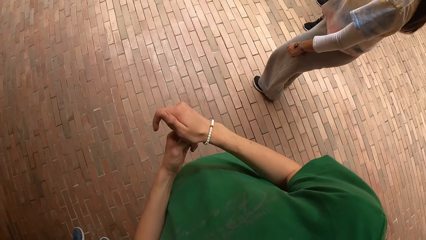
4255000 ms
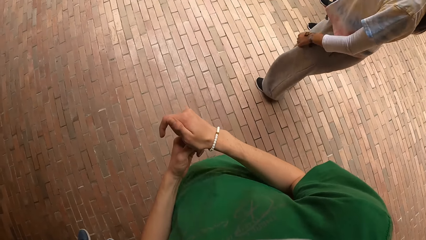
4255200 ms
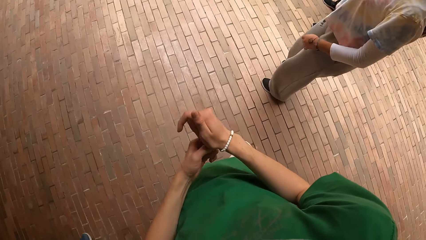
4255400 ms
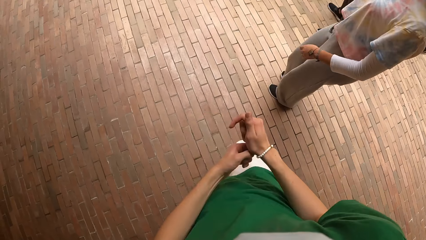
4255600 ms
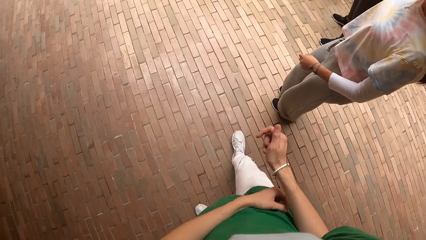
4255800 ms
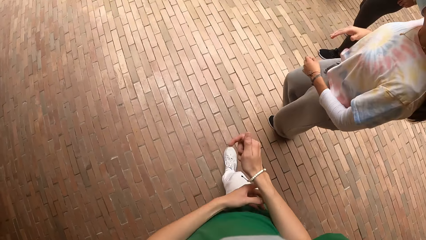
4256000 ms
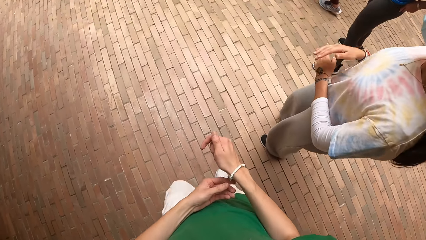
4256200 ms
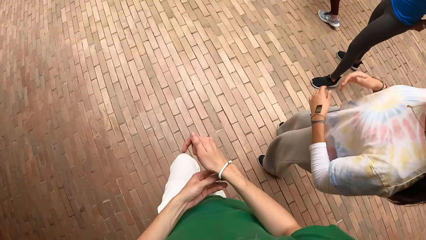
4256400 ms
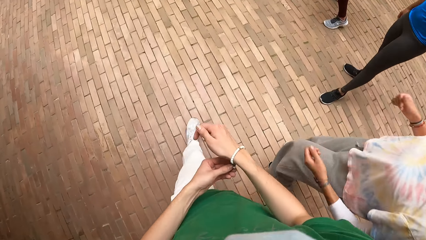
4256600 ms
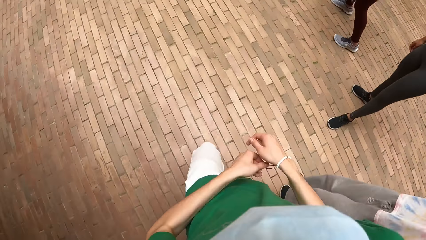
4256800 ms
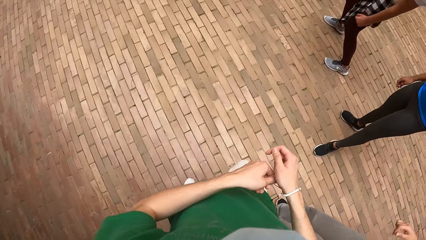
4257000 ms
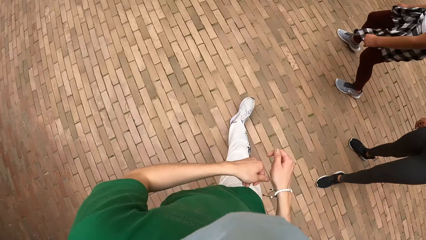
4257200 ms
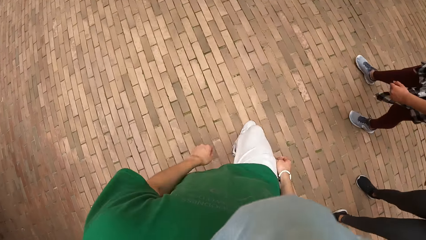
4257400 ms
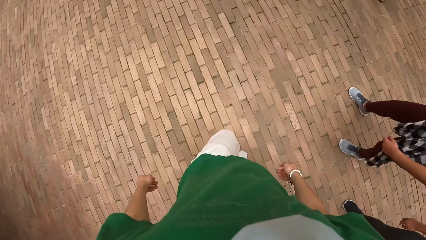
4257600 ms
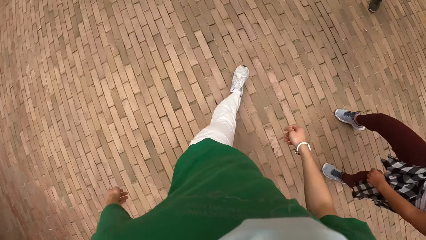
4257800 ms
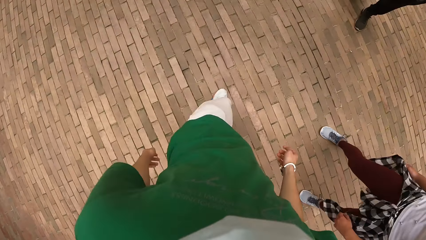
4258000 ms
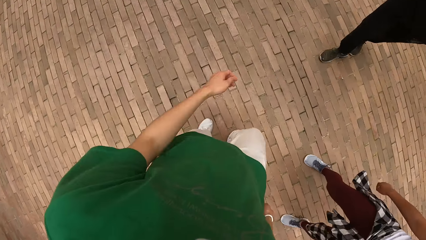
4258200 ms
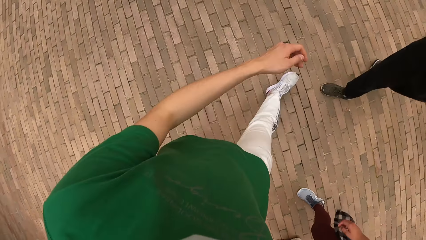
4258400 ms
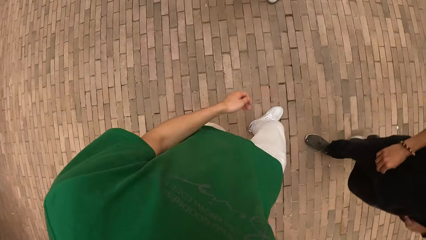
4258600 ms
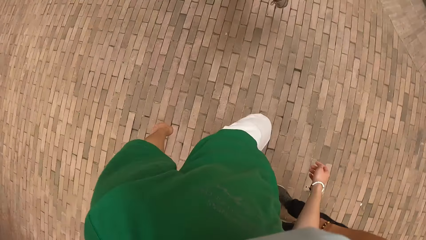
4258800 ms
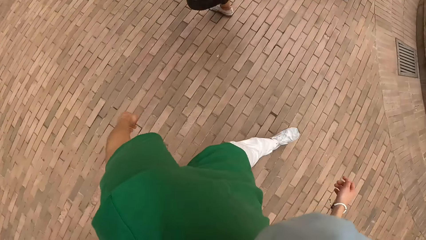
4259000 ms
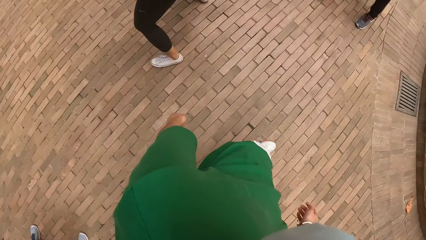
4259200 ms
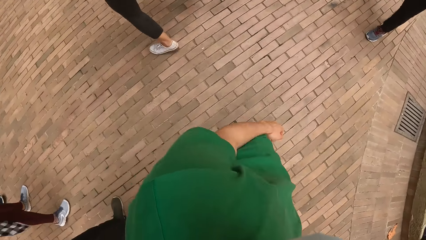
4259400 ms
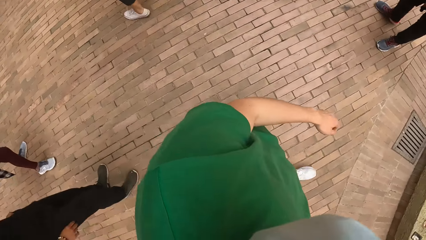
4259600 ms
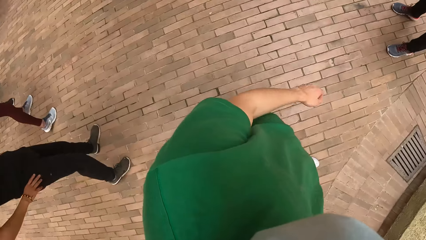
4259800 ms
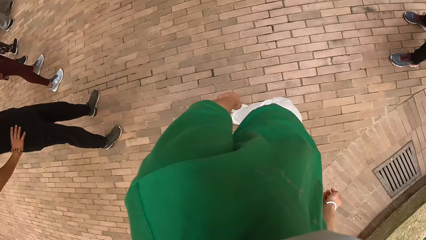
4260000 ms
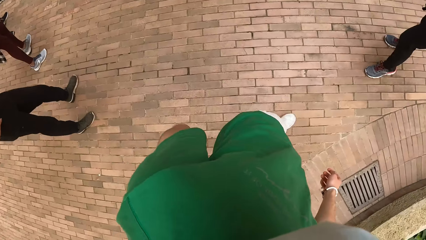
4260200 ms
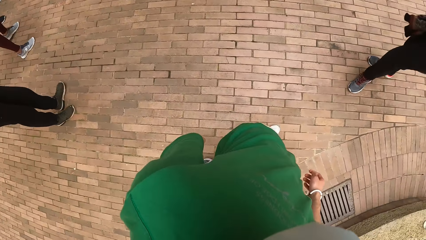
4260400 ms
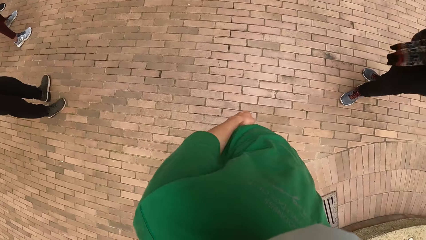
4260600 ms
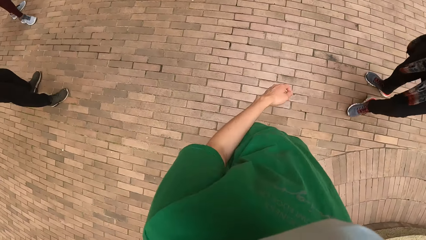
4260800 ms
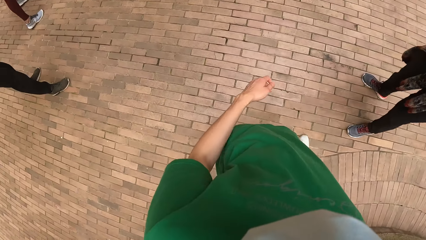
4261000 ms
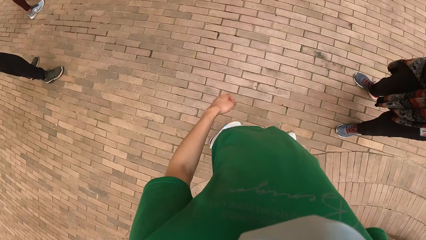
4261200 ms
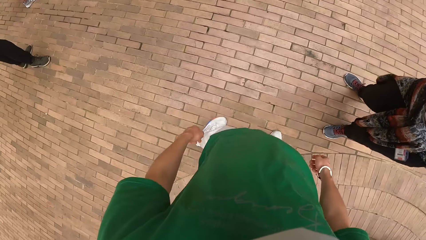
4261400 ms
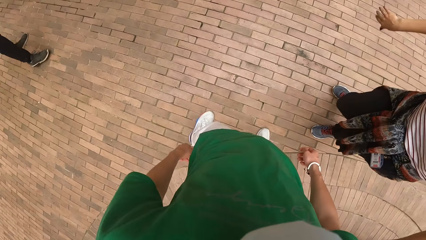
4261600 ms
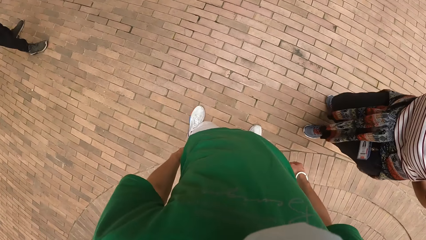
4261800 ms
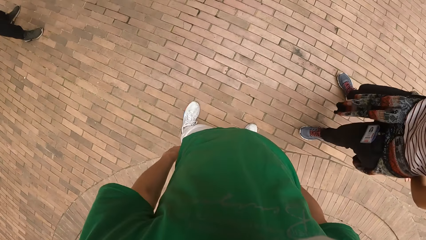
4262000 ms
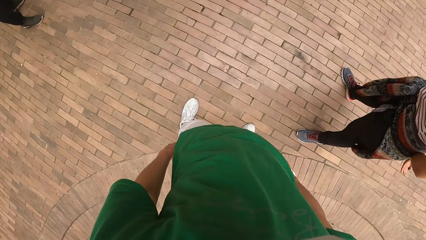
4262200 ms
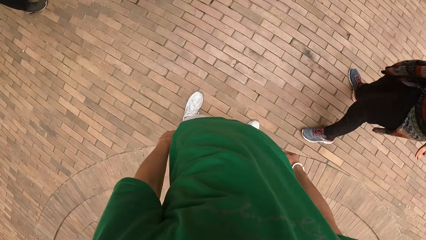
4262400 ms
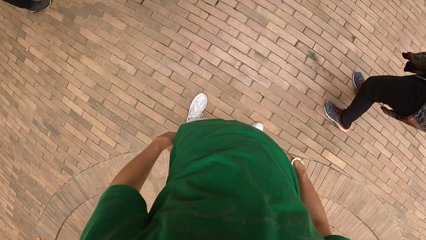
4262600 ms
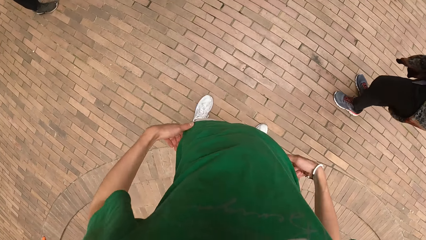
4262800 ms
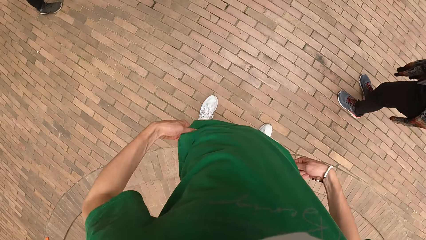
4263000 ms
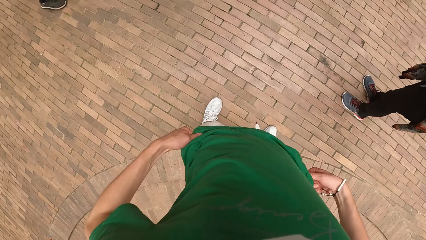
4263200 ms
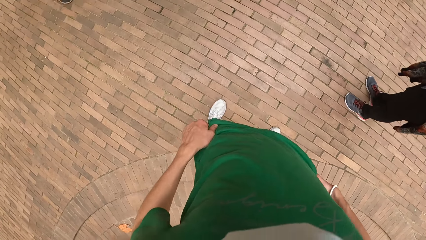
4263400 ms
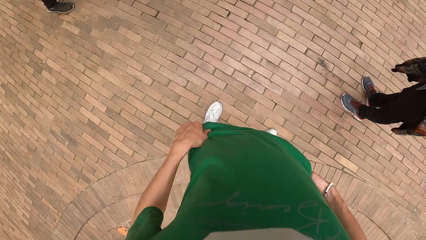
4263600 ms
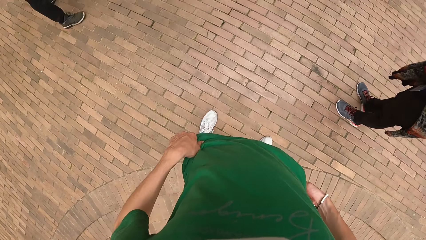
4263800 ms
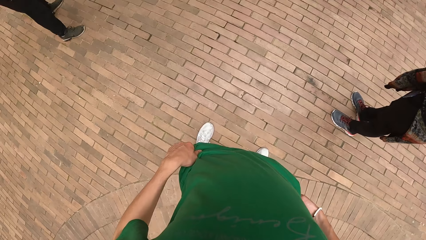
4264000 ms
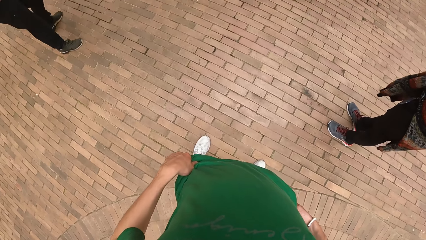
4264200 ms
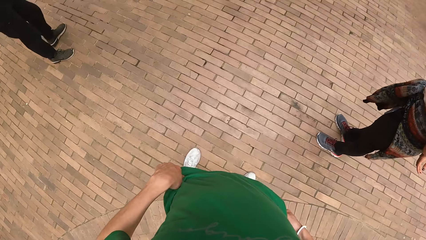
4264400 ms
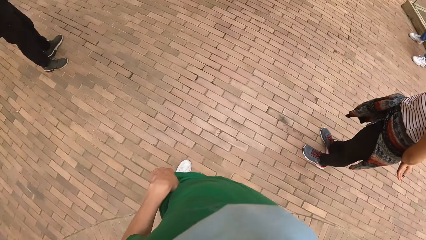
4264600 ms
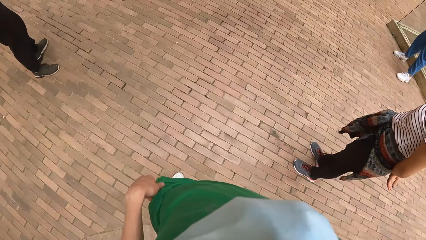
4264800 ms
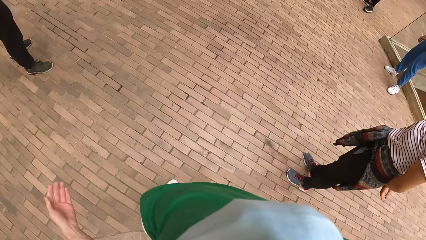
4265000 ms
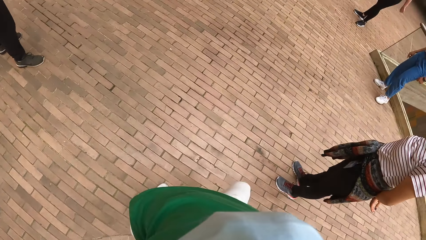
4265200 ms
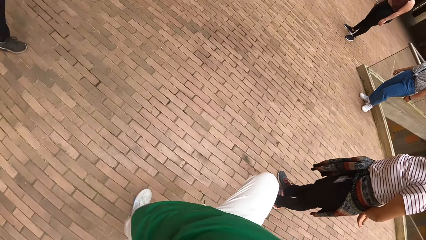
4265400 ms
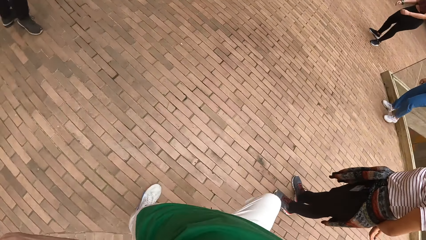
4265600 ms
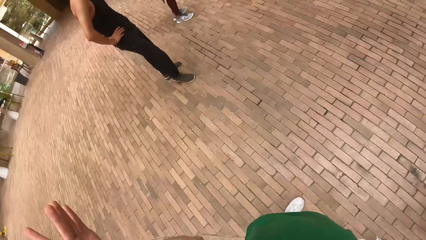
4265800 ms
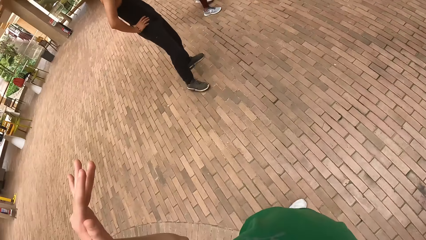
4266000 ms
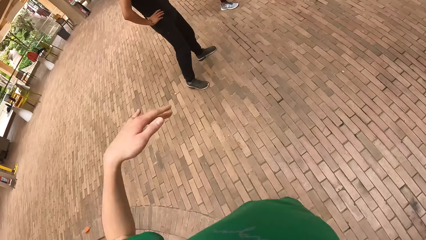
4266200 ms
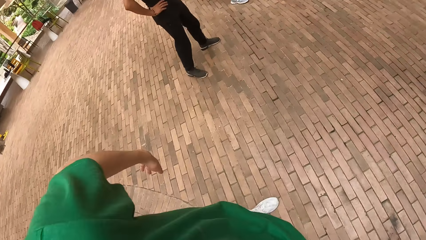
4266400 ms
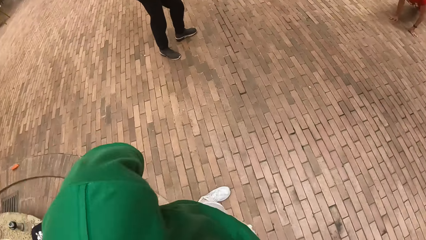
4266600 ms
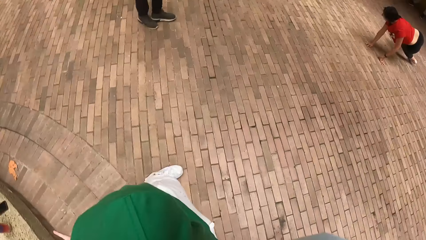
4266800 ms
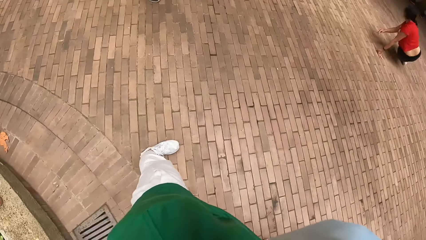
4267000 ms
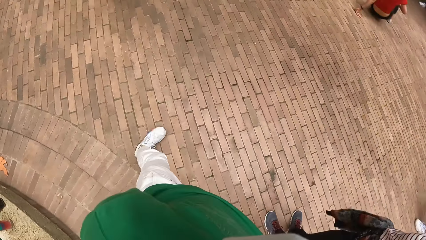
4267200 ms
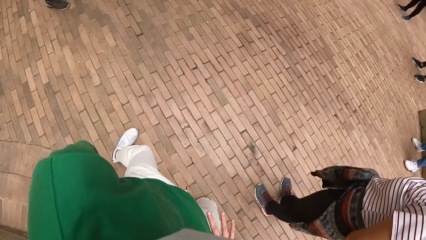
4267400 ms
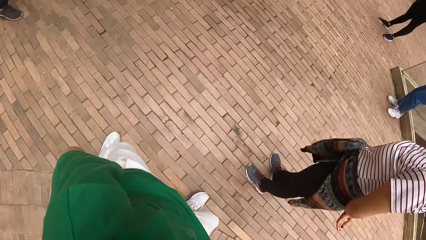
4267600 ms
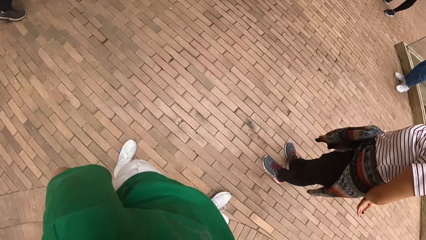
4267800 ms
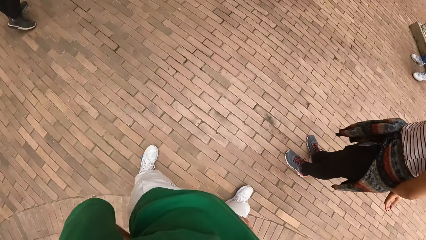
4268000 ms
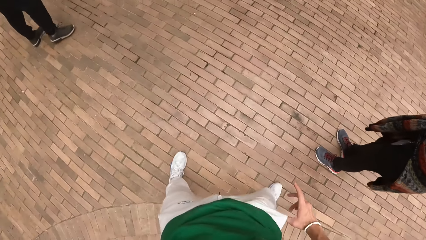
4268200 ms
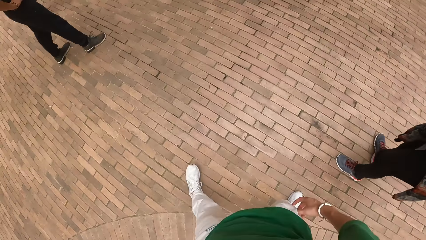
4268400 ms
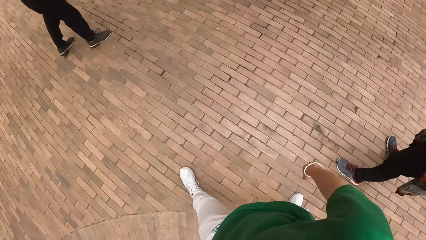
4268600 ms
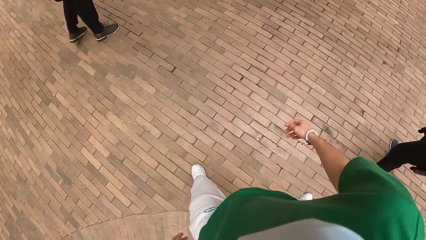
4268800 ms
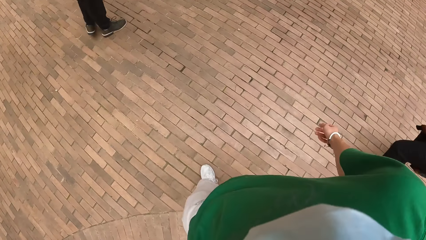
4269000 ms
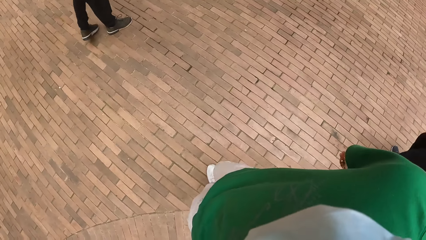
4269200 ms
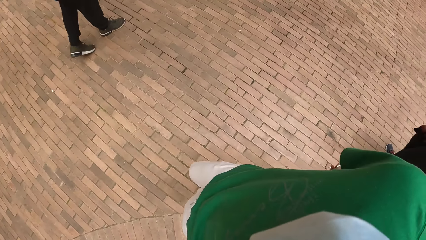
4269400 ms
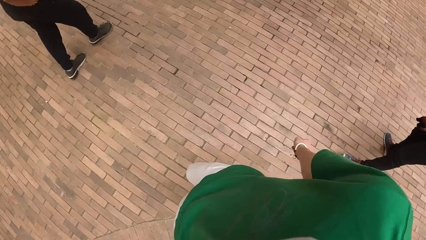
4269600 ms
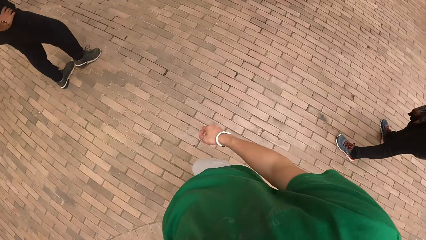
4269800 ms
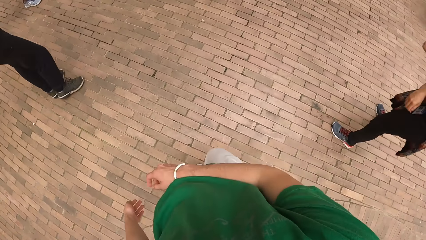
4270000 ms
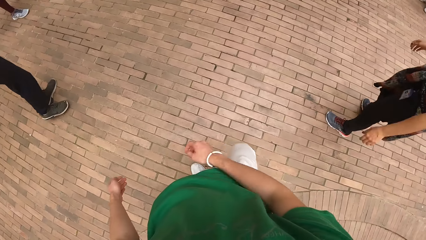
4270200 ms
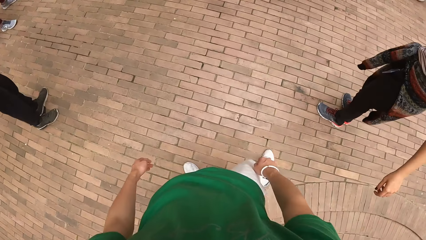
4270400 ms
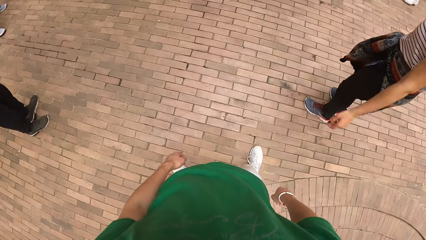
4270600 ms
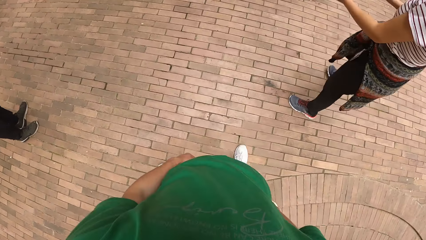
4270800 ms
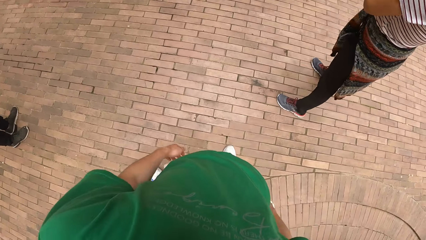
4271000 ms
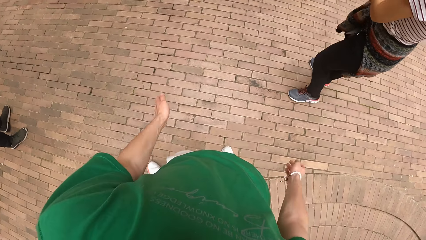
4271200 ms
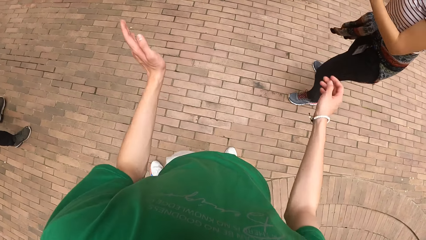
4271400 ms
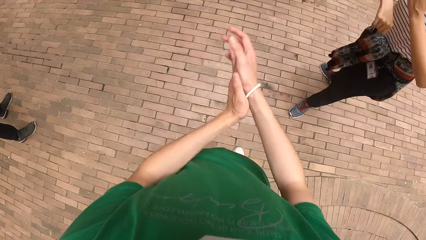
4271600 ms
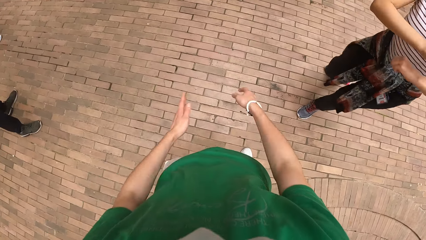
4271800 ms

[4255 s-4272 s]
The camera wearer walks to the girl. He adjusts his shirt with both hands. A man holds his waist with both hands. The girl dances.
